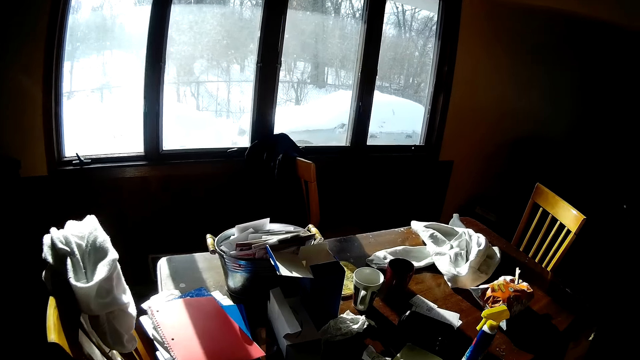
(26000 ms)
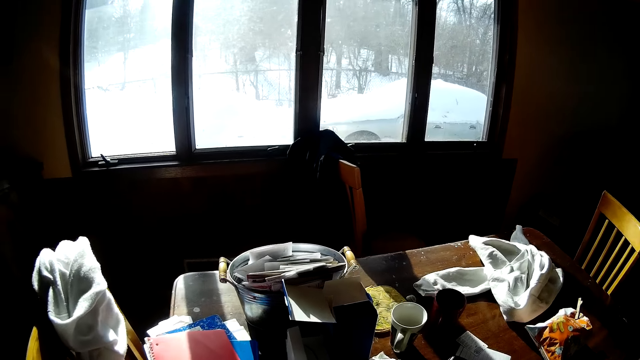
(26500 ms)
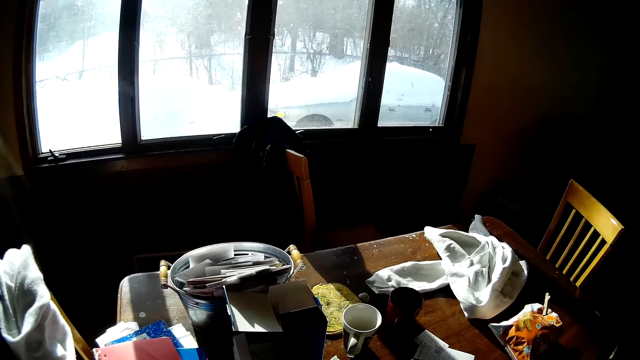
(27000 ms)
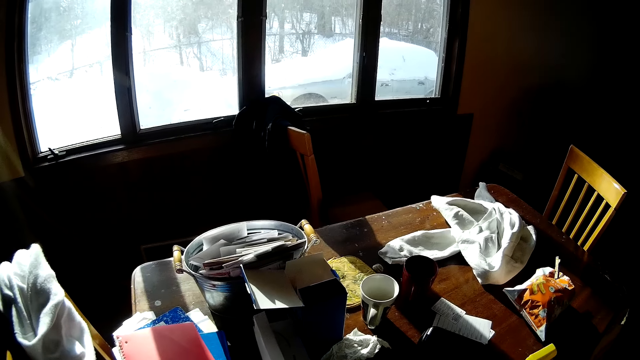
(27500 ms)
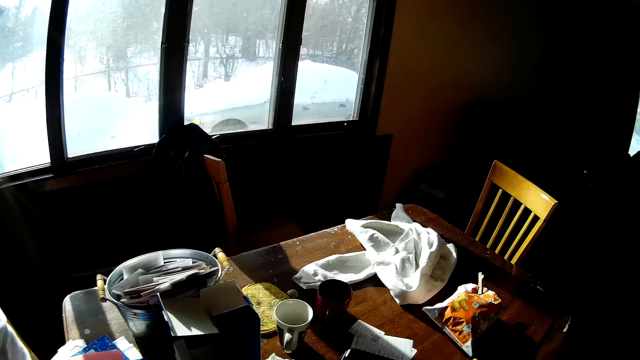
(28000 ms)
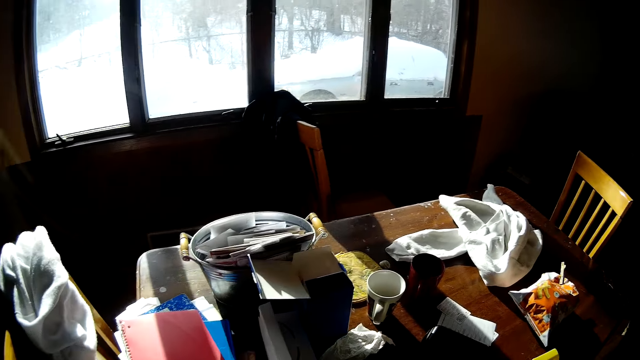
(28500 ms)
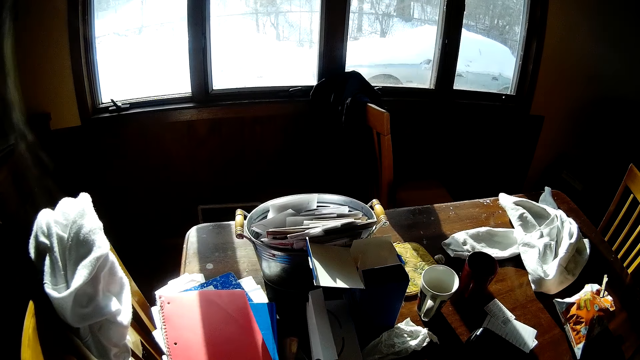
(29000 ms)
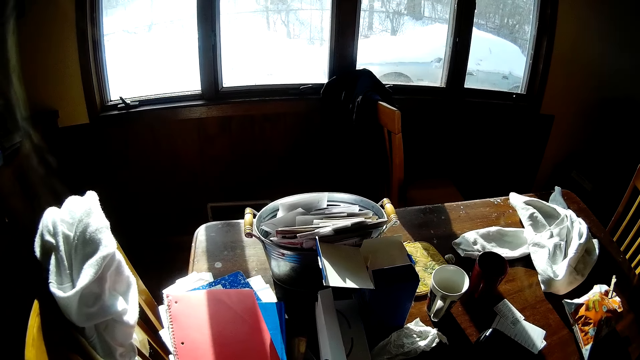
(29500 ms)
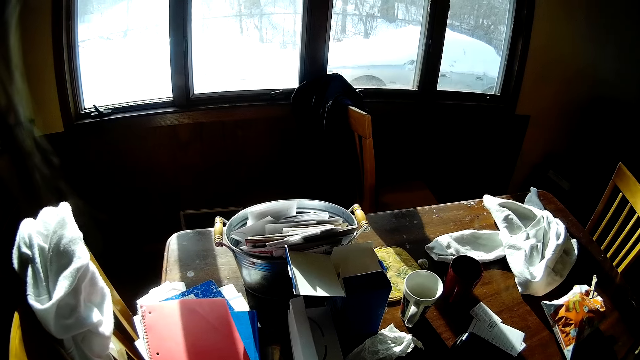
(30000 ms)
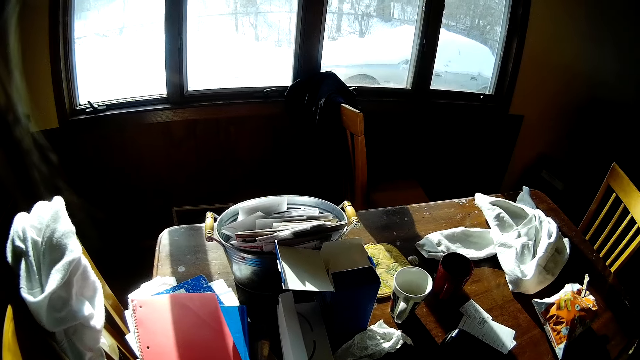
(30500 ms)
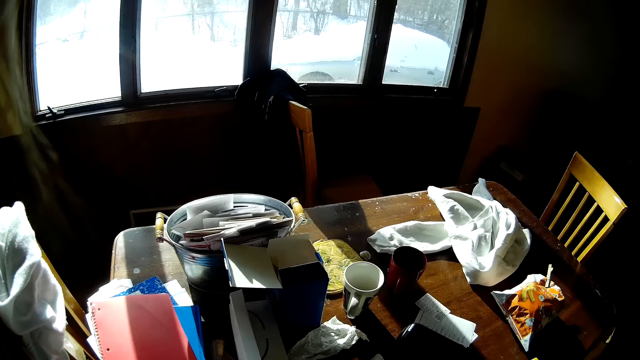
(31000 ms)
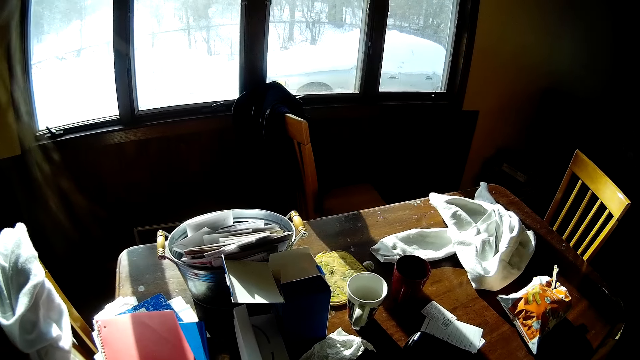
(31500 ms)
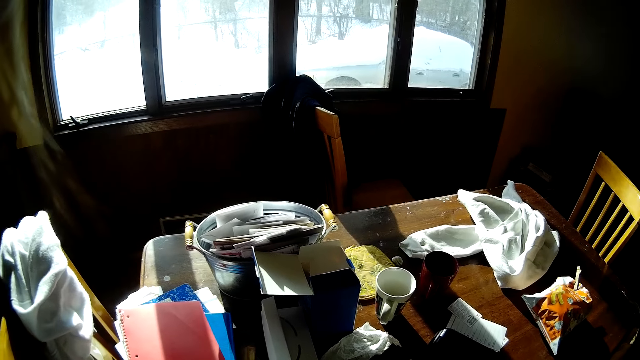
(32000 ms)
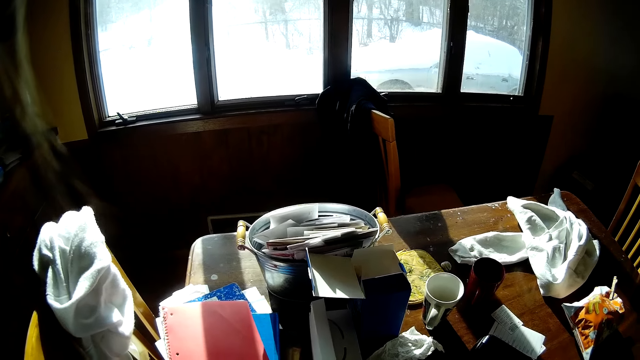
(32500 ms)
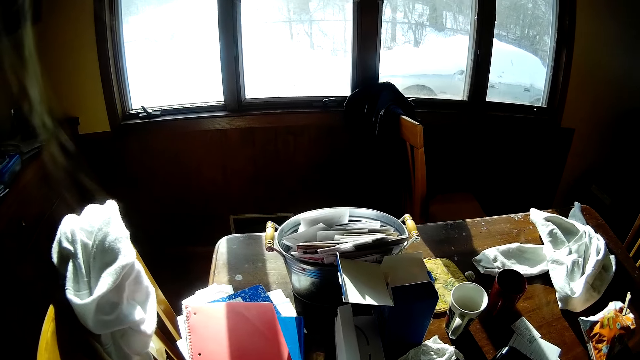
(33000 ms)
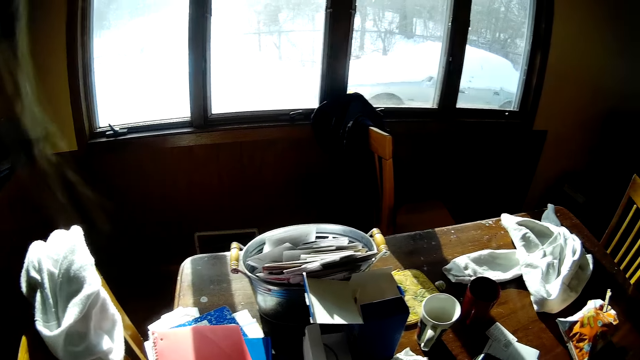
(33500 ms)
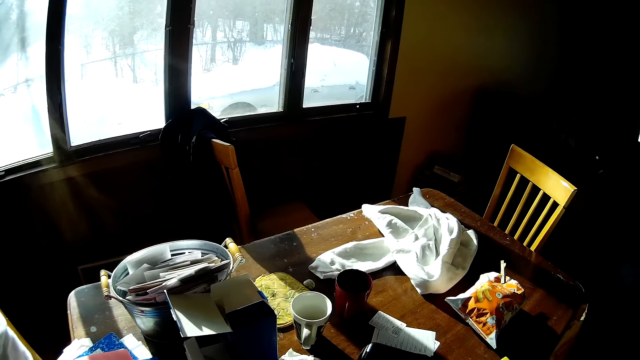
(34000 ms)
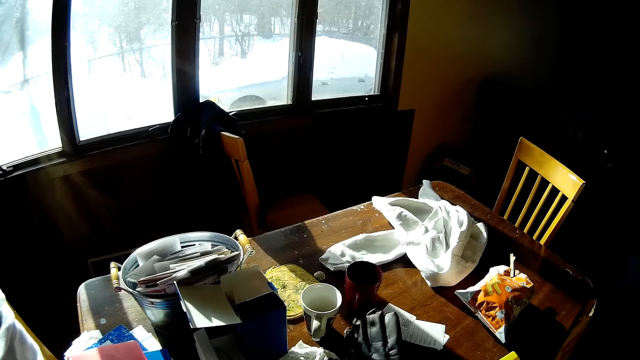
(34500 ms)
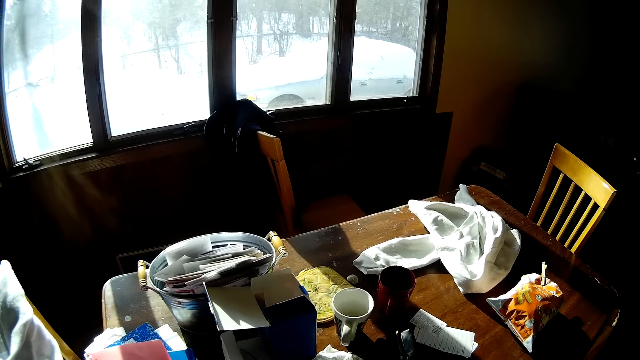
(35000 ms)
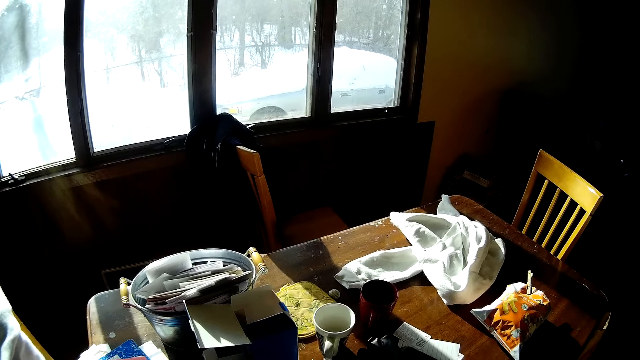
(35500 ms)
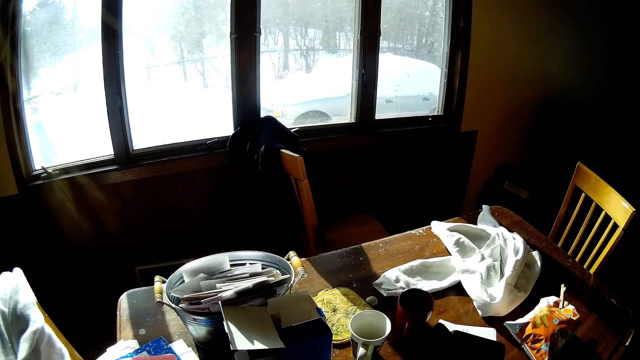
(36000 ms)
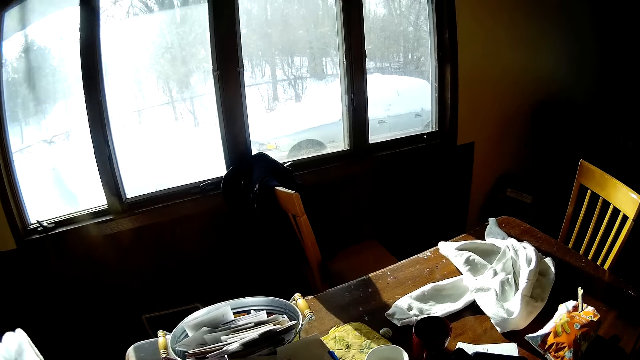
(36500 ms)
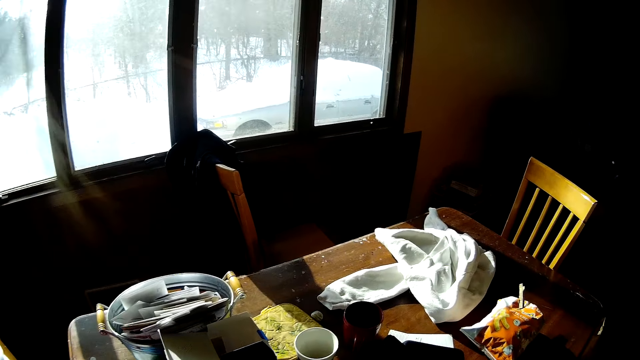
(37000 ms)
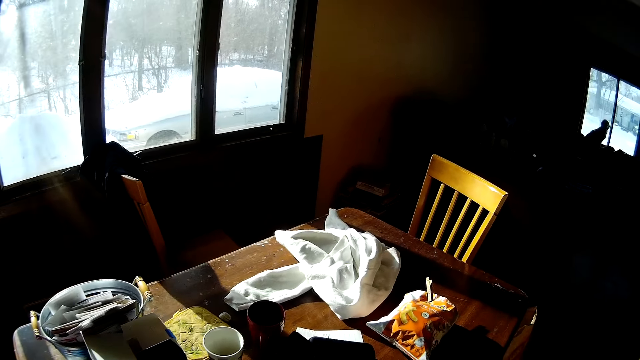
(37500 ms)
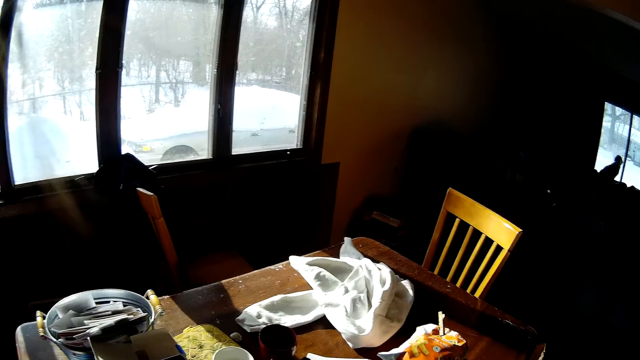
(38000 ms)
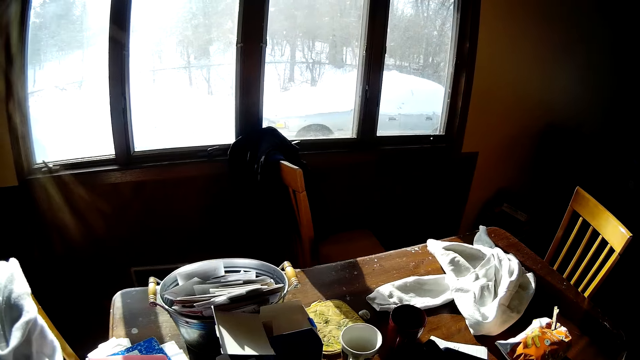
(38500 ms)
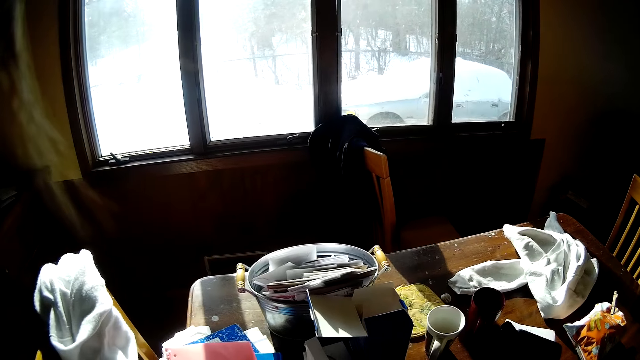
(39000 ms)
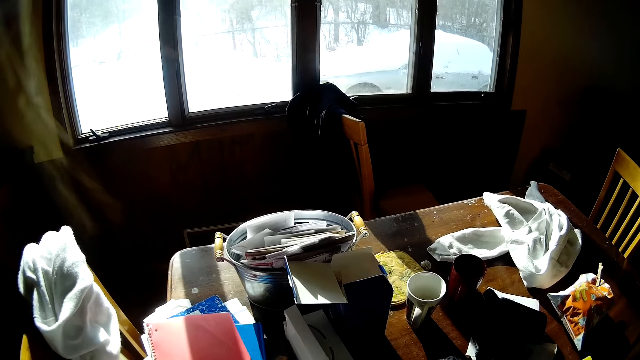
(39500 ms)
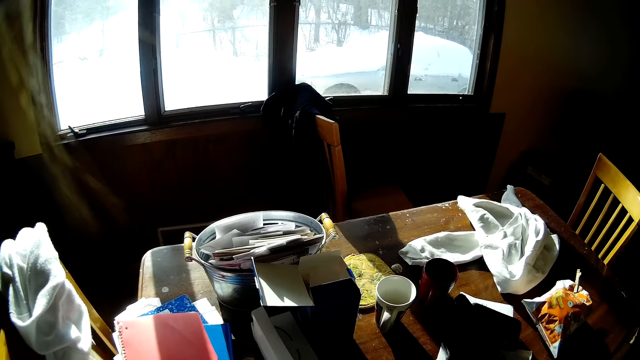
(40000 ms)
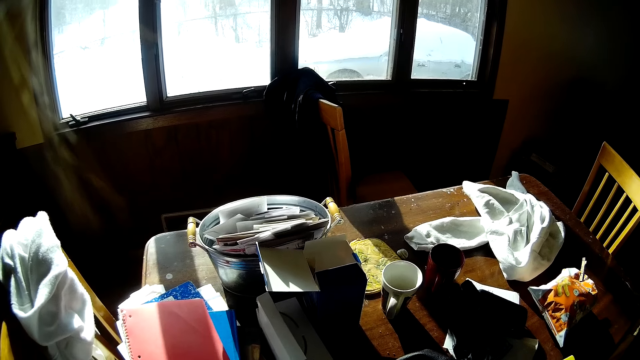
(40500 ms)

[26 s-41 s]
The camera wearer holds a hand glove in her left hand. She places the hand glove on the table. She moves the hand glove on the table with her right hand.

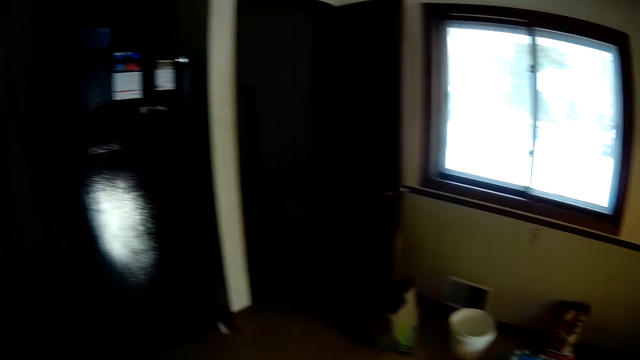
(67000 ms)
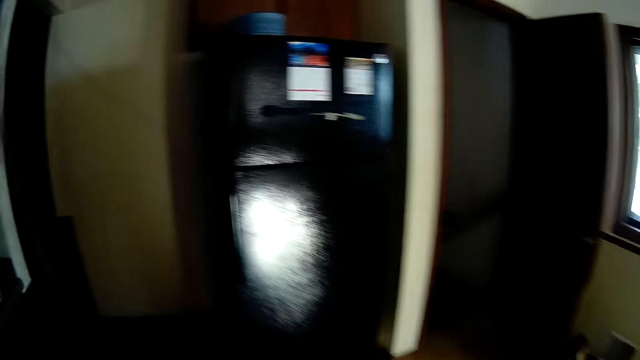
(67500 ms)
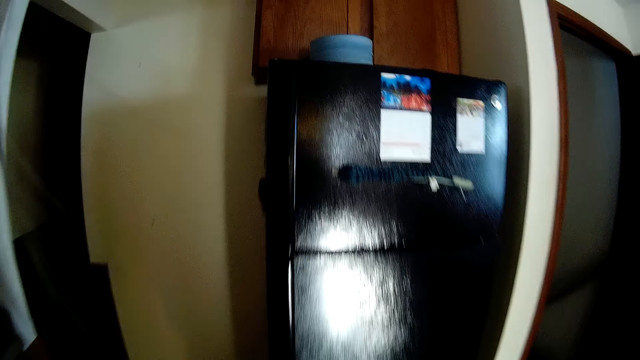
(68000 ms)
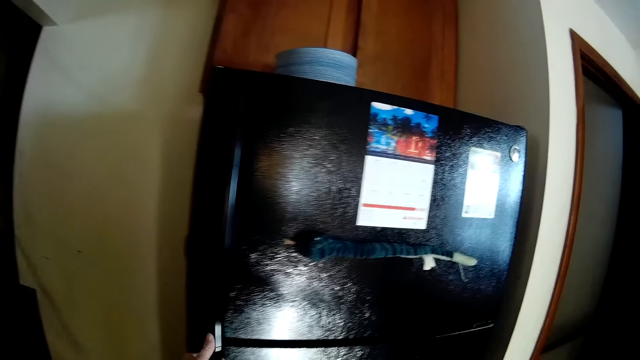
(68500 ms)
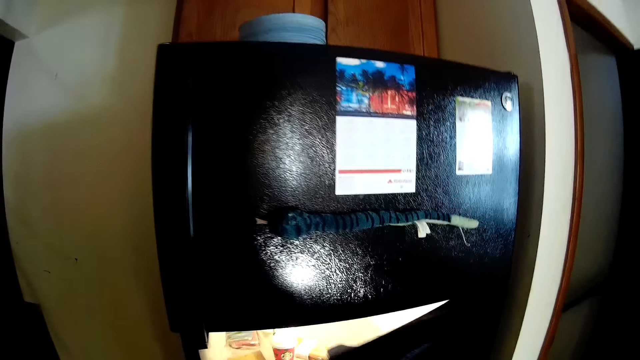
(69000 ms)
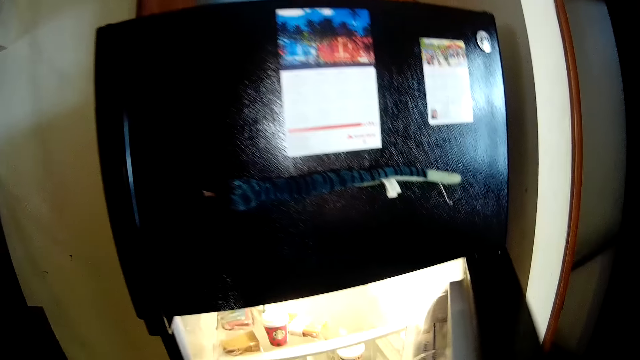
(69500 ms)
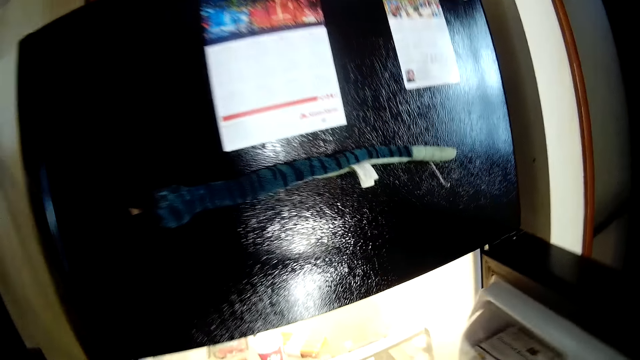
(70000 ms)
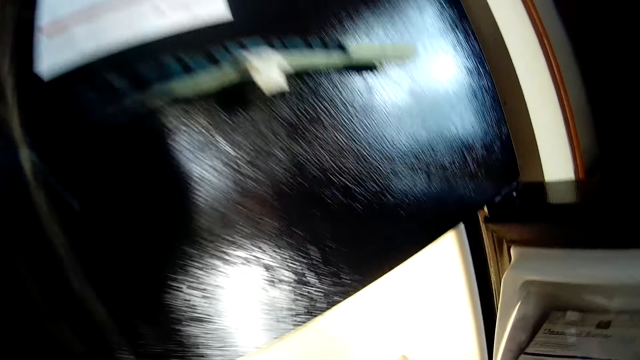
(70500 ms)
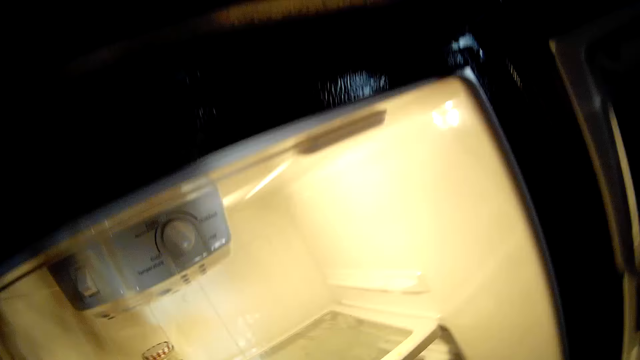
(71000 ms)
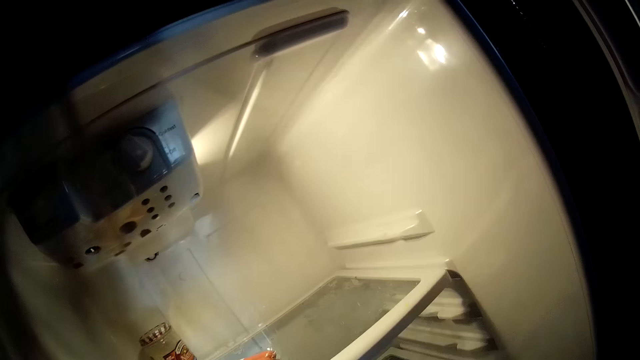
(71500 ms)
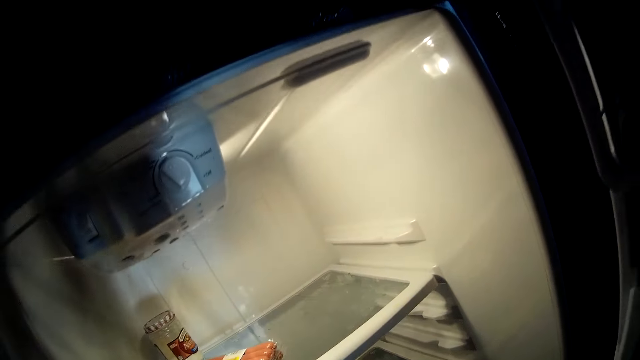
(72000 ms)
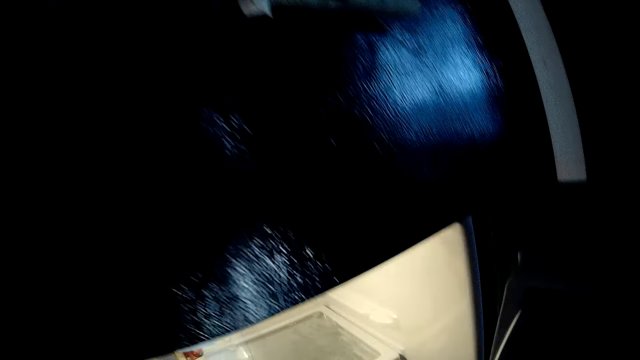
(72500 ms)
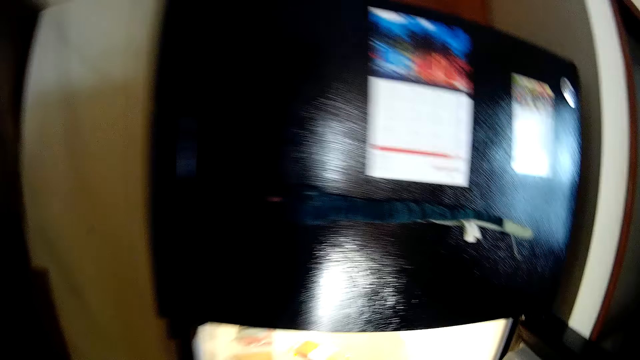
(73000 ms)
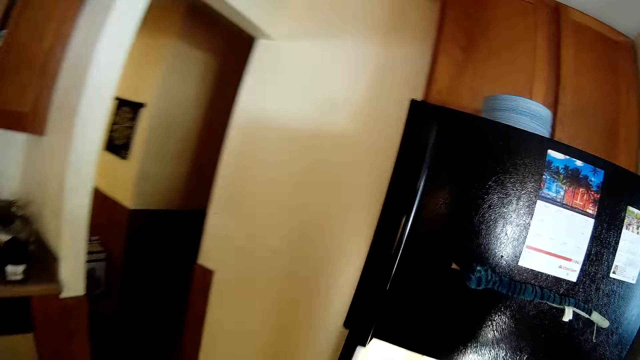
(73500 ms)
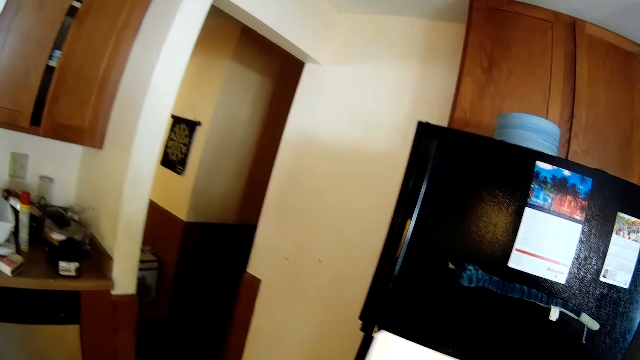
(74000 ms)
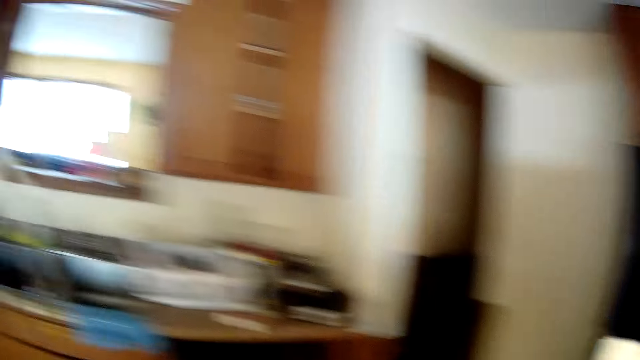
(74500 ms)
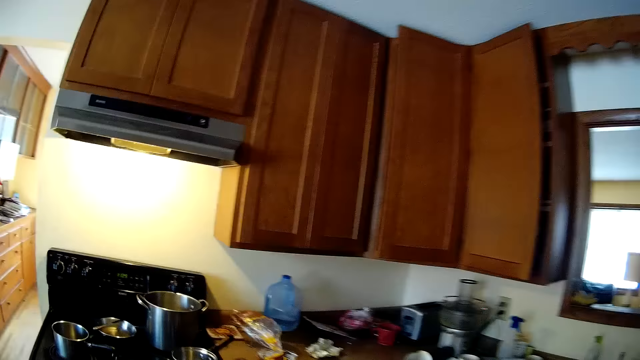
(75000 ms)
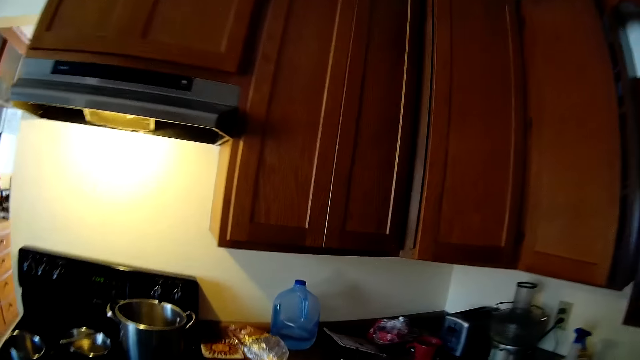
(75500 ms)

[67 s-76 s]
The camera wearer opens the refrigerator with her left hand.
